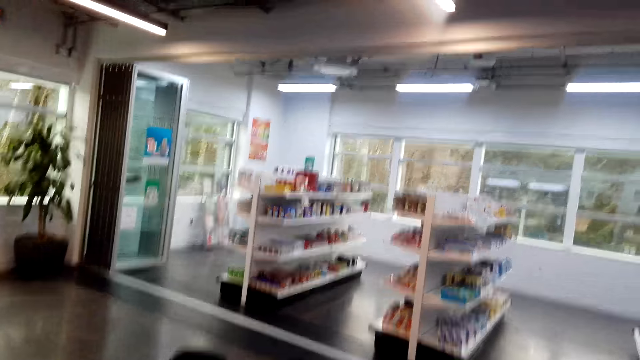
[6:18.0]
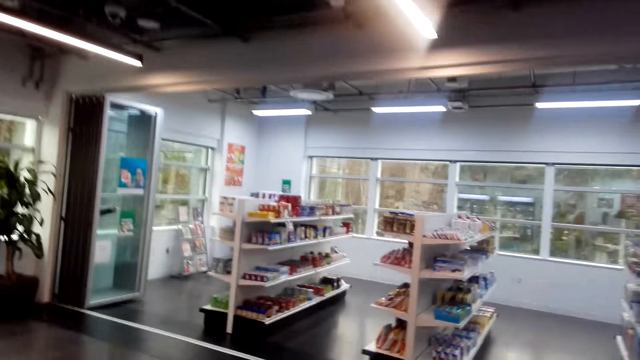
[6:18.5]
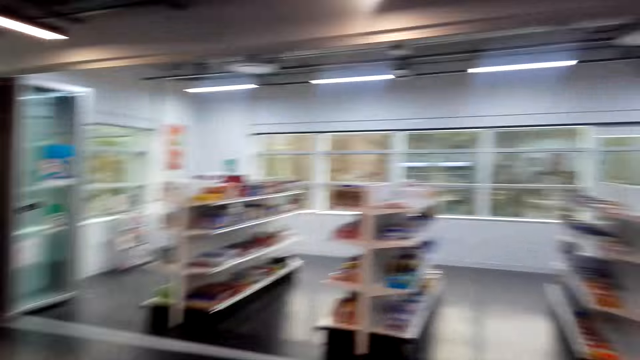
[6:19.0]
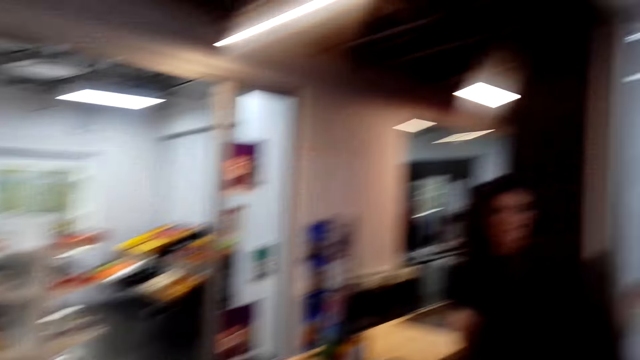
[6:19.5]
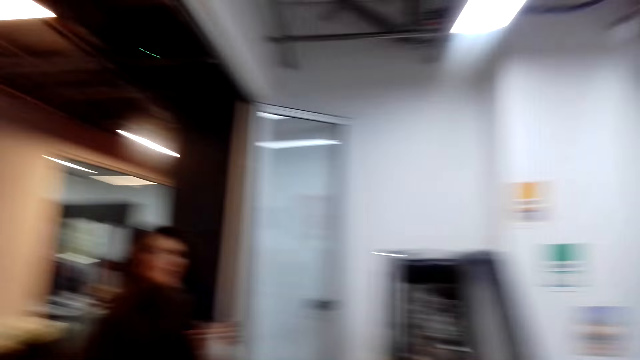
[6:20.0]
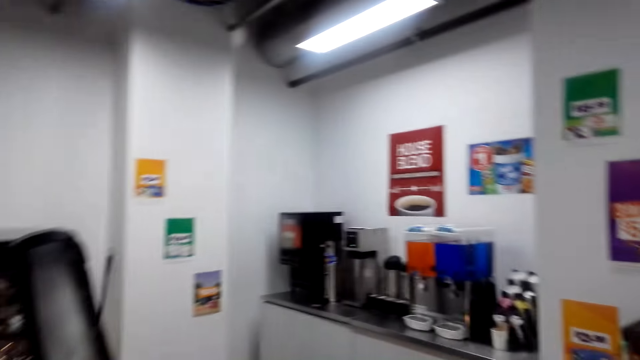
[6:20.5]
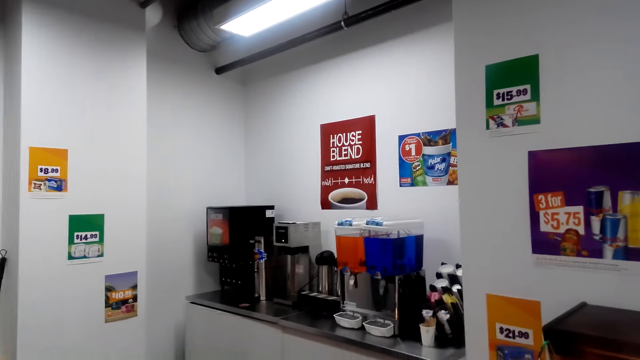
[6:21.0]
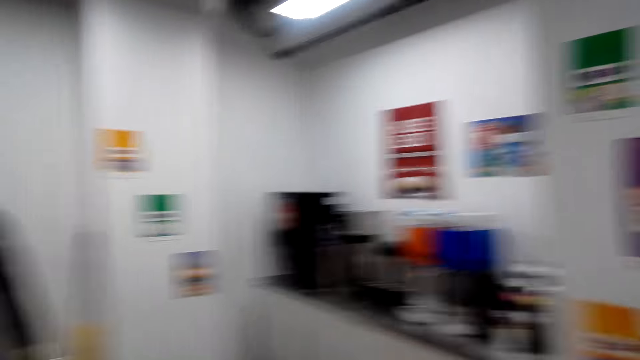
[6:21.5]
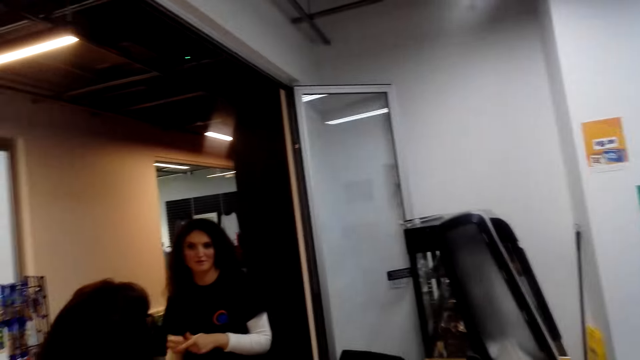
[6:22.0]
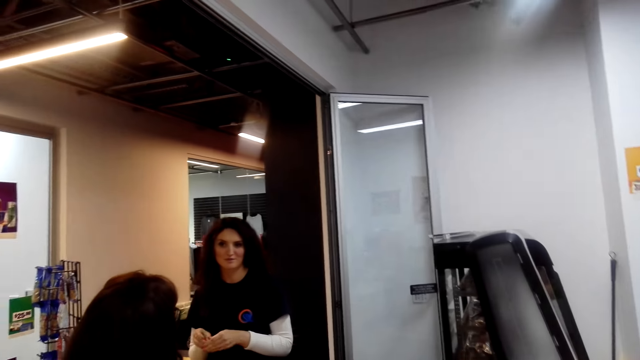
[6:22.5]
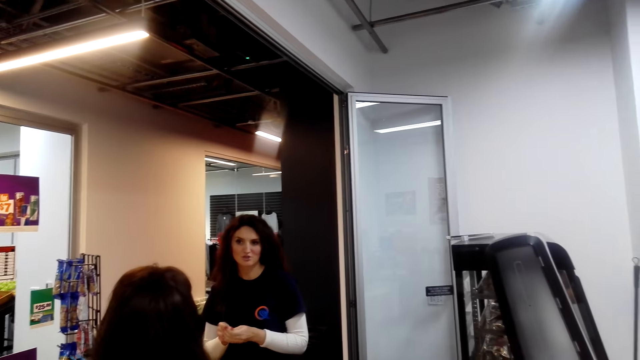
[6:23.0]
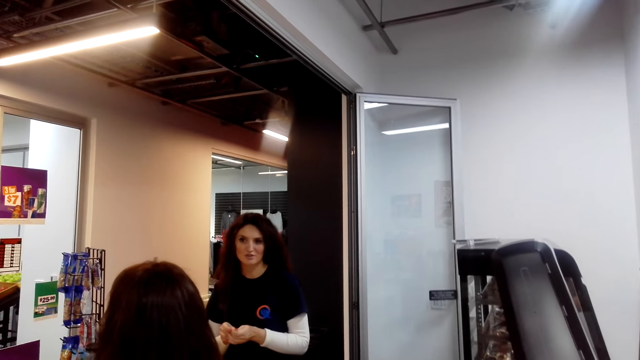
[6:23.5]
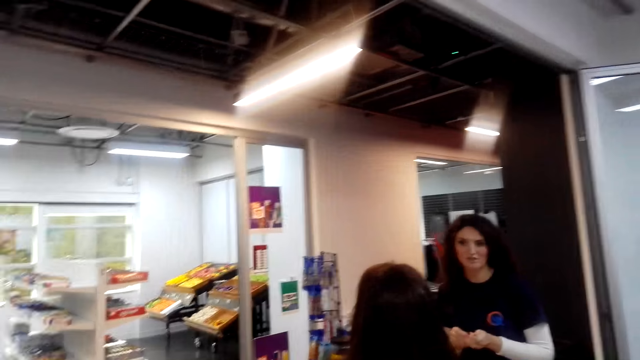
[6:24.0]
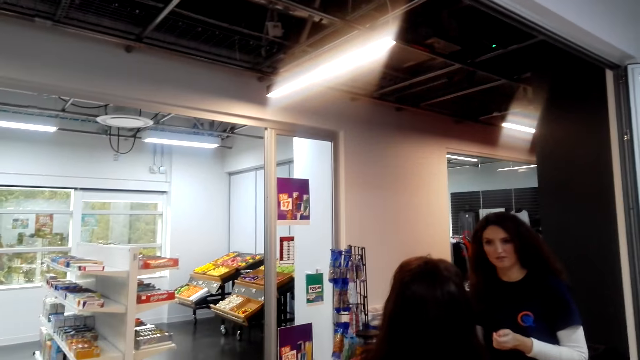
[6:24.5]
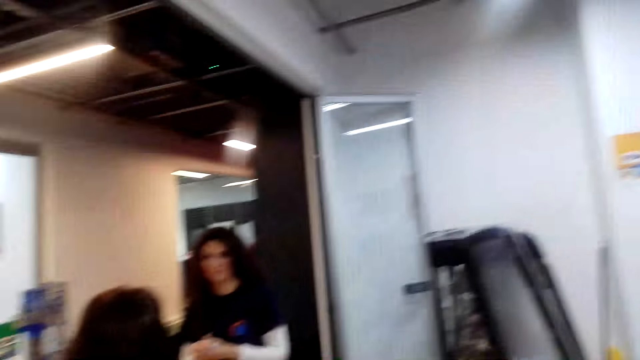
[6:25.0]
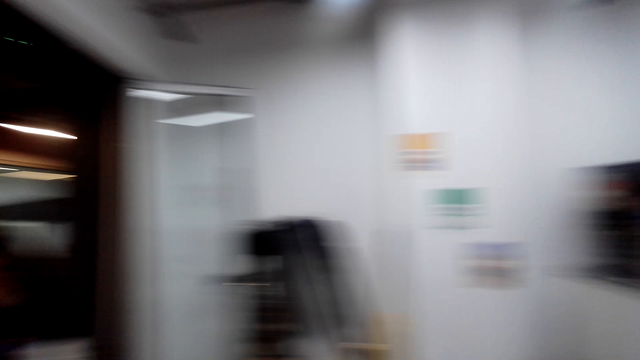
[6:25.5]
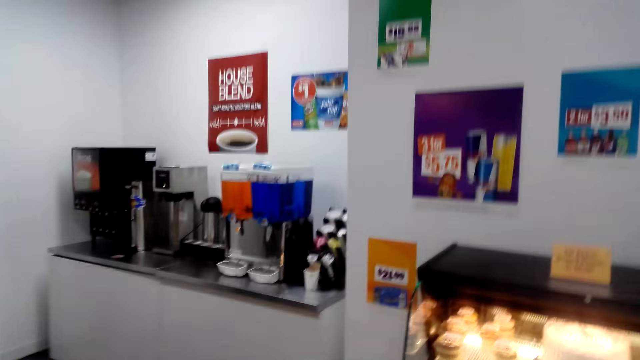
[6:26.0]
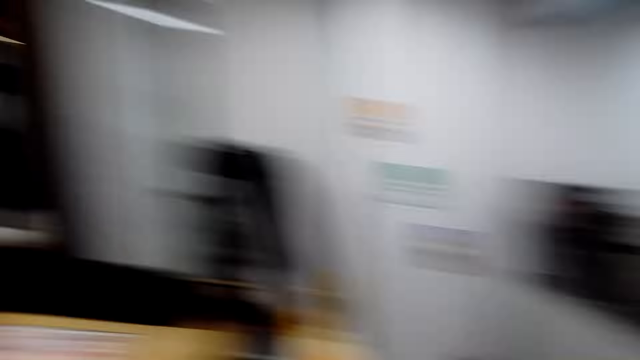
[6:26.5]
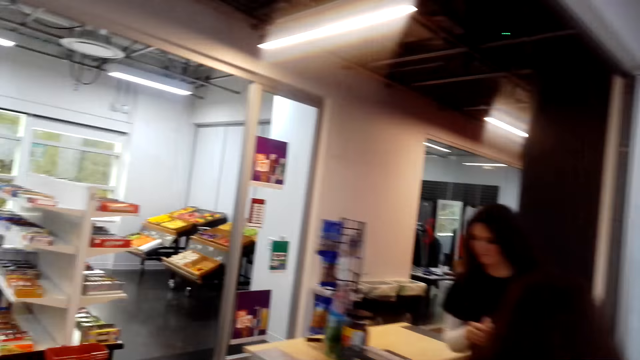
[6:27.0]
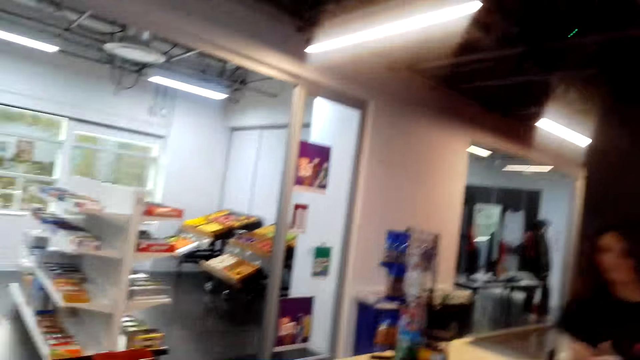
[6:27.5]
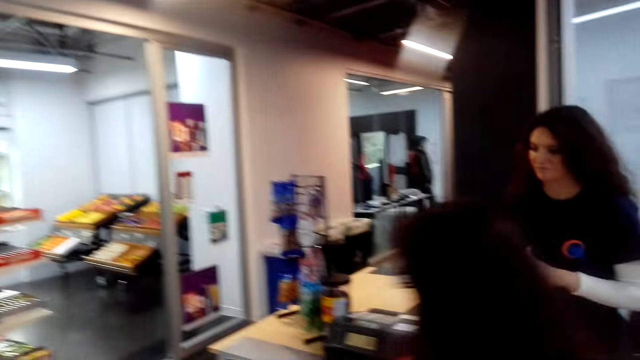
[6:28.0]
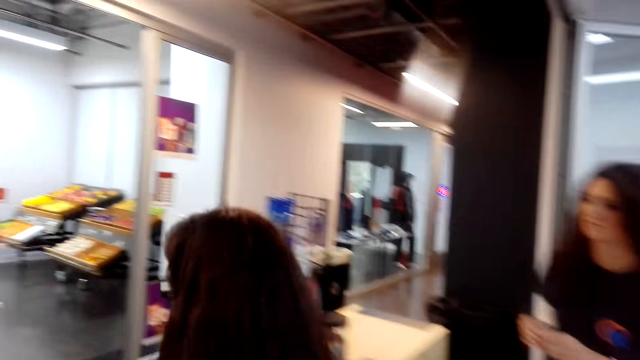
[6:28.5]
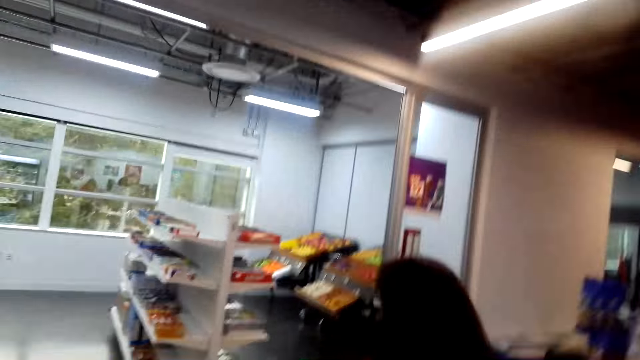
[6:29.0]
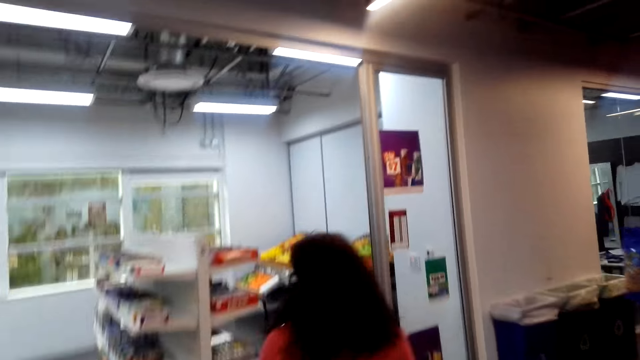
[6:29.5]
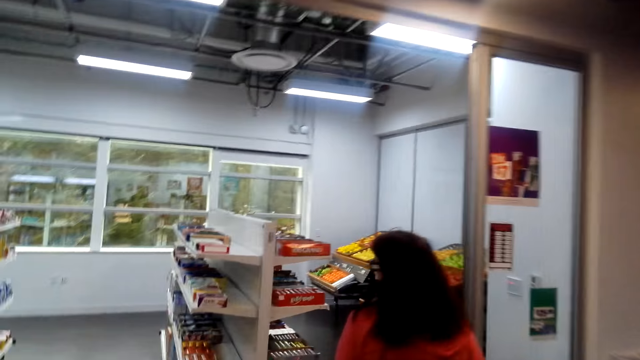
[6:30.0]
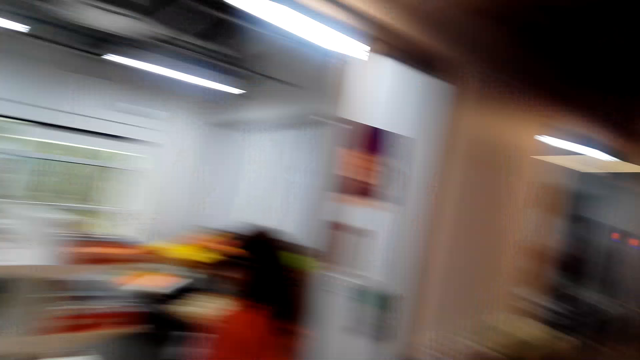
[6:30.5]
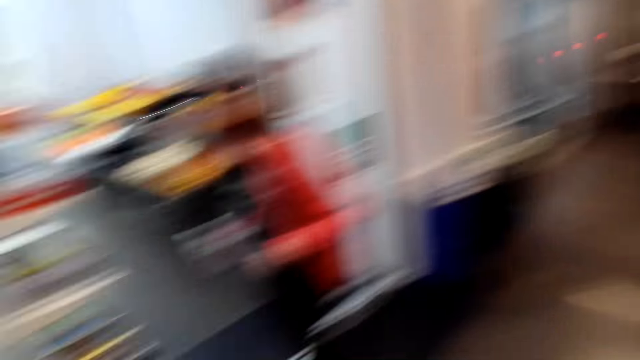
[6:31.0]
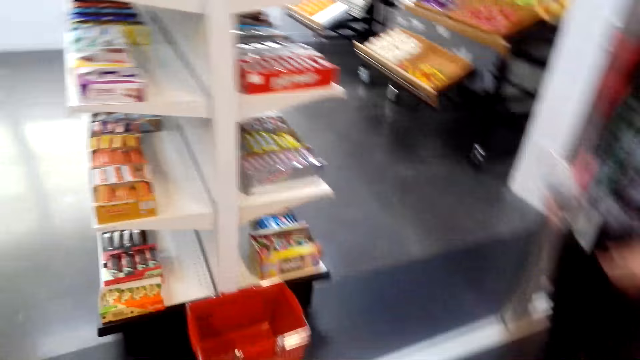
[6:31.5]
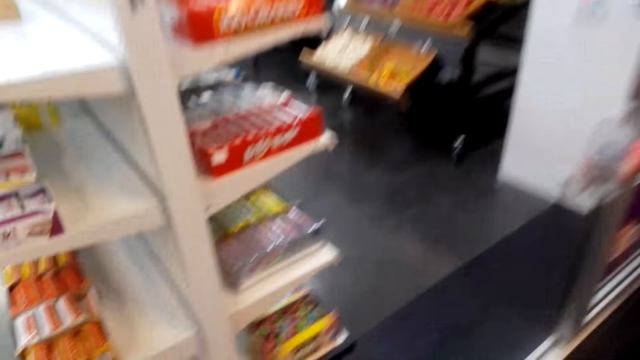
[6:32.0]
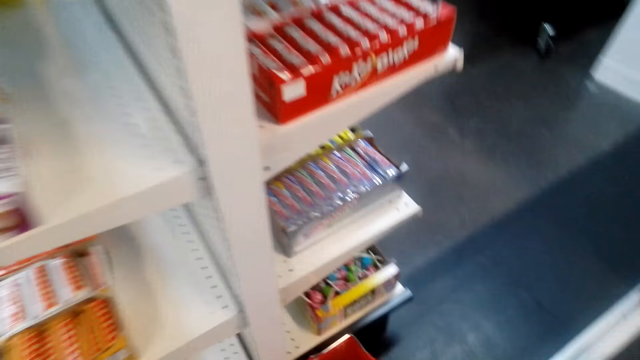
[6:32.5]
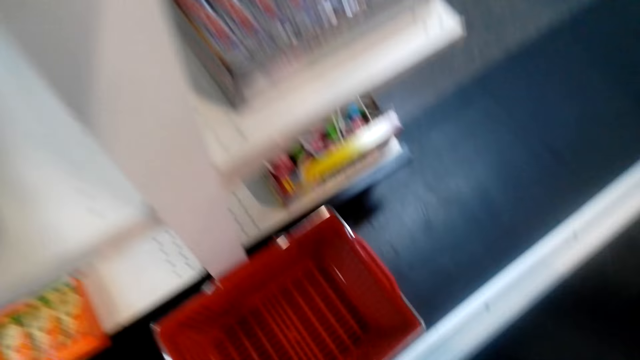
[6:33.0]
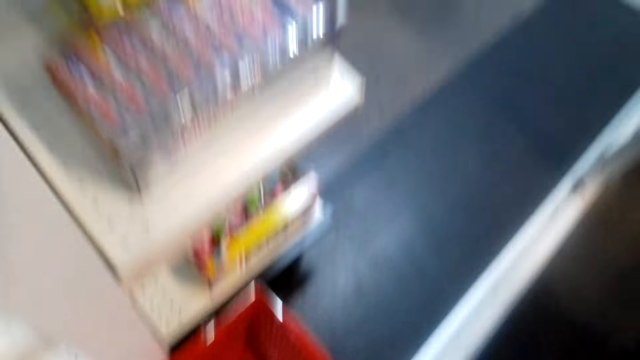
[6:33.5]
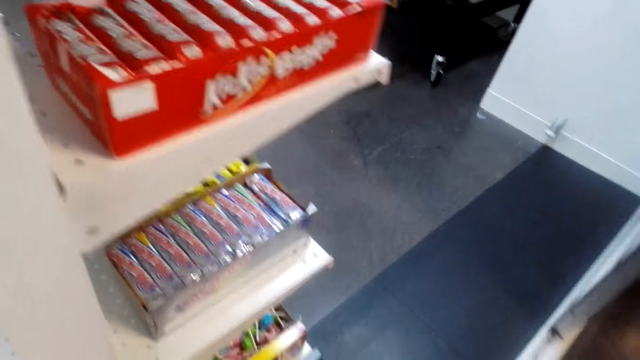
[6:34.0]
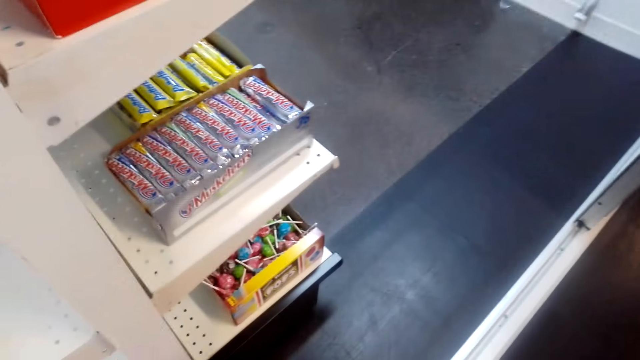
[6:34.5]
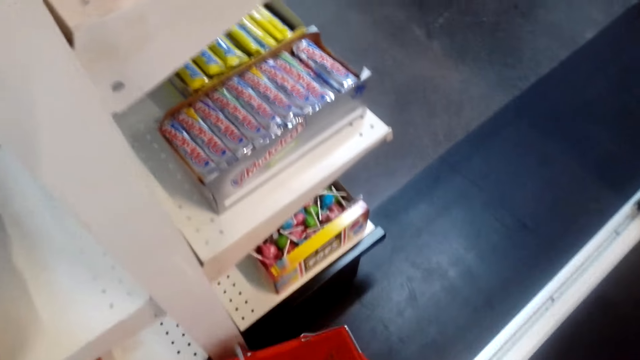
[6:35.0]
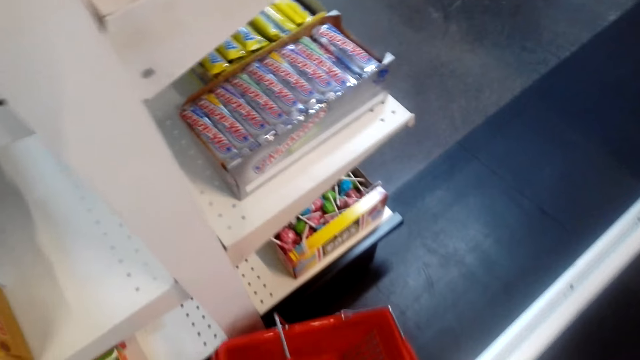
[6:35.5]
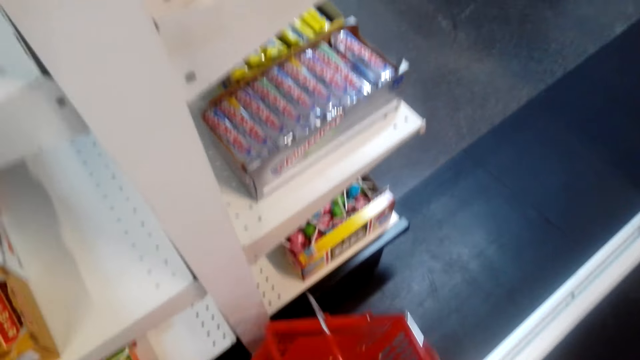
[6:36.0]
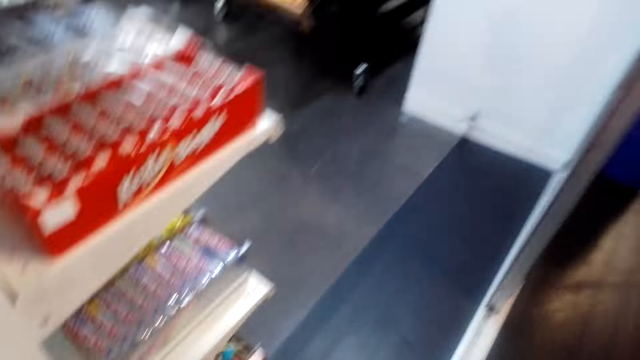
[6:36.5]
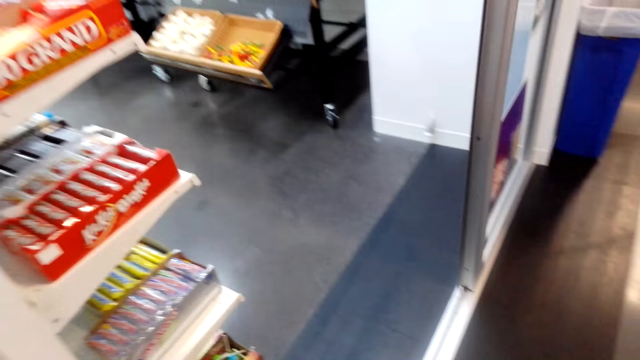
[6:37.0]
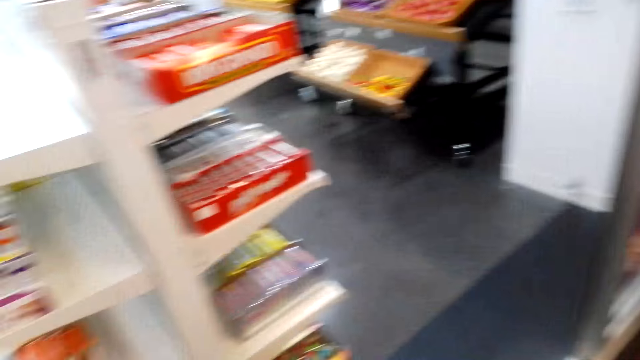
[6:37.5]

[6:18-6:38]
The camera wearer talks. They walk in the store. They look around the store. A woman converses to another woman. The other woman responds to the first woman. The first woman talks at the other woman. The camera wearer talks. They walk in the store. The other woman walks in the store. The other woman converses to the camera wearer. The other woman talks with the first woman. The camera wearer converses to the other woman. The other woman talks with the camera wearer. The camera wearer picks up a basket or shopping bucket. The other woman talks with the camera wearer.
